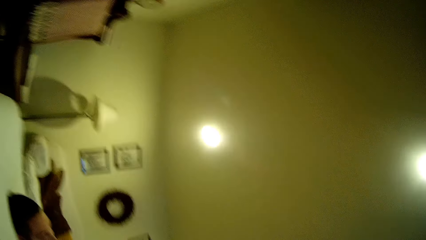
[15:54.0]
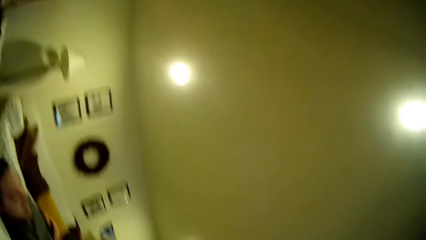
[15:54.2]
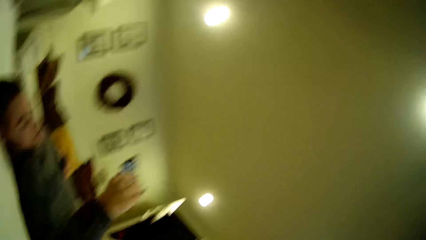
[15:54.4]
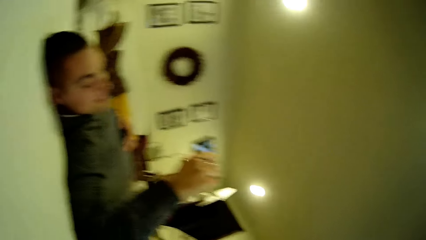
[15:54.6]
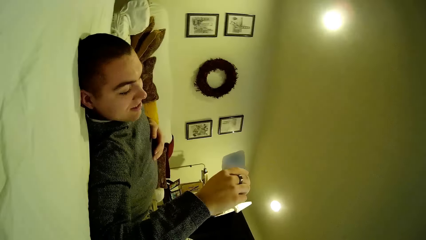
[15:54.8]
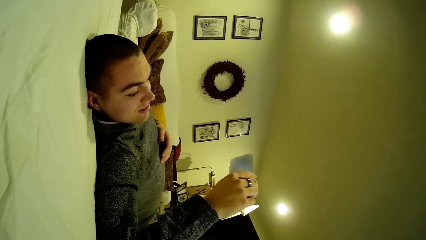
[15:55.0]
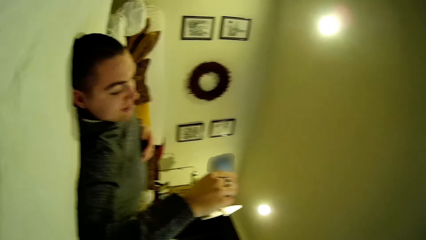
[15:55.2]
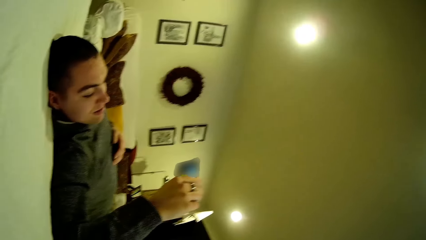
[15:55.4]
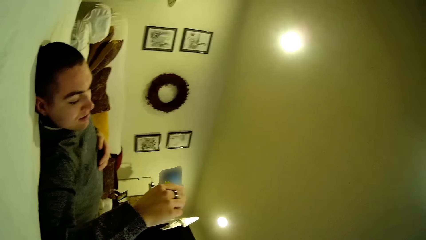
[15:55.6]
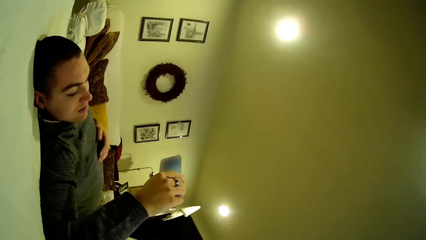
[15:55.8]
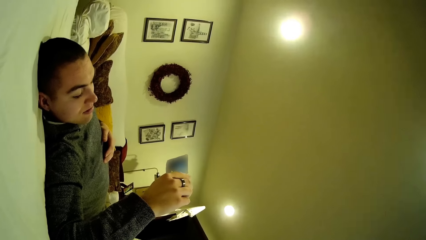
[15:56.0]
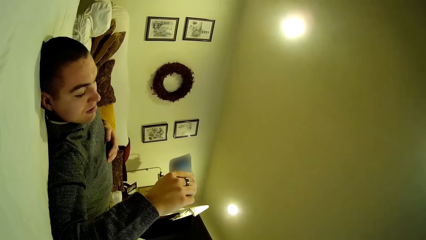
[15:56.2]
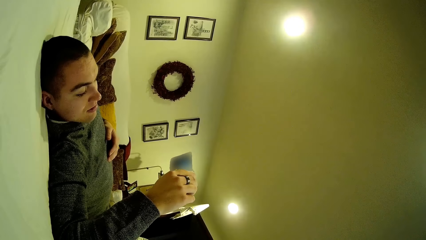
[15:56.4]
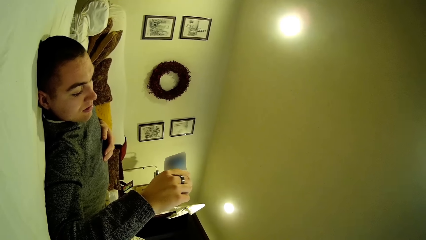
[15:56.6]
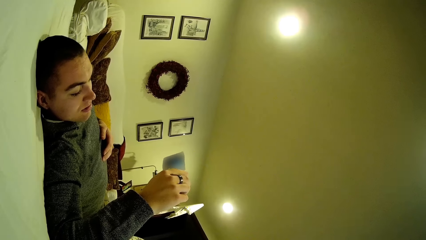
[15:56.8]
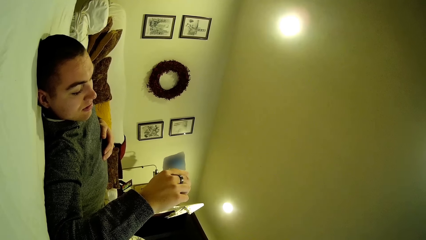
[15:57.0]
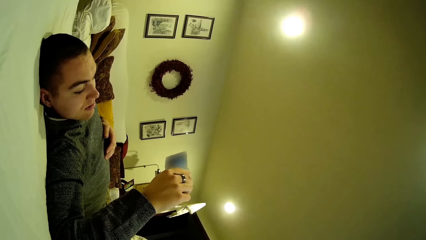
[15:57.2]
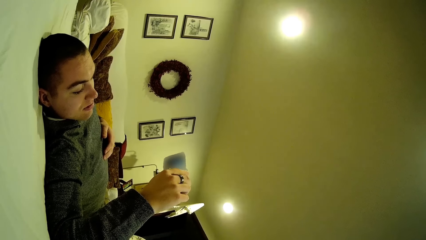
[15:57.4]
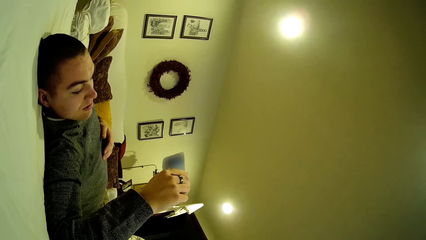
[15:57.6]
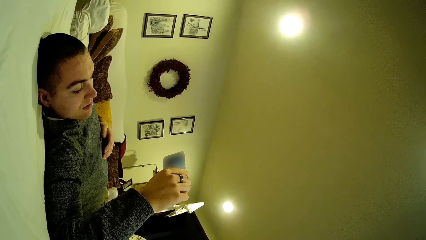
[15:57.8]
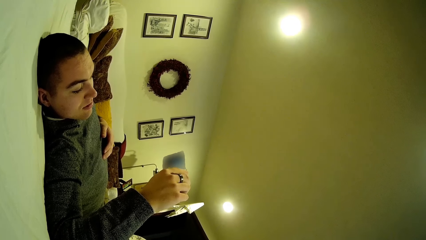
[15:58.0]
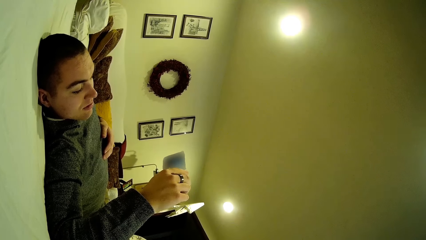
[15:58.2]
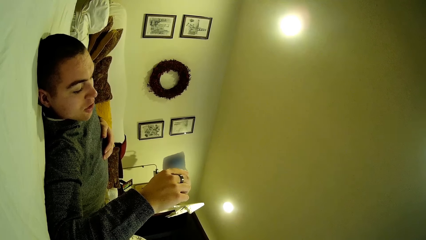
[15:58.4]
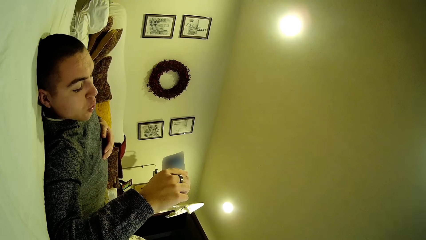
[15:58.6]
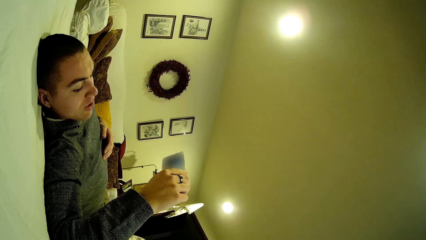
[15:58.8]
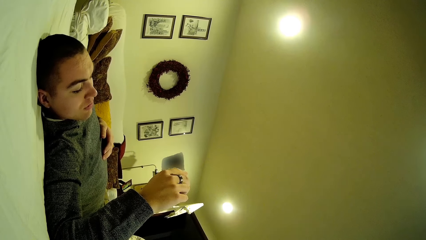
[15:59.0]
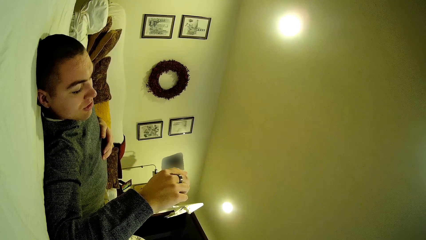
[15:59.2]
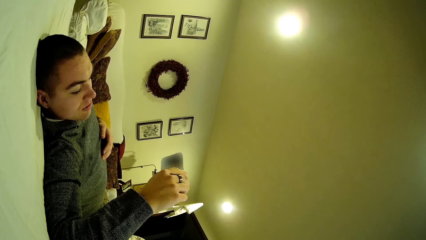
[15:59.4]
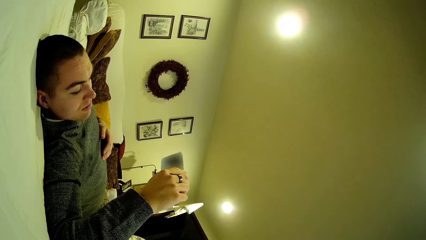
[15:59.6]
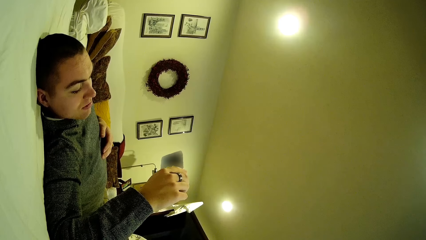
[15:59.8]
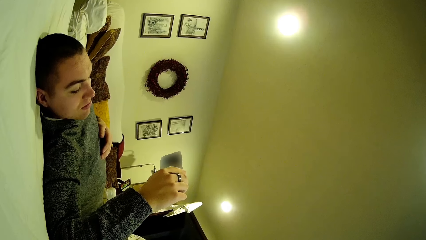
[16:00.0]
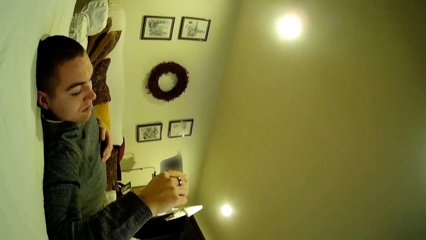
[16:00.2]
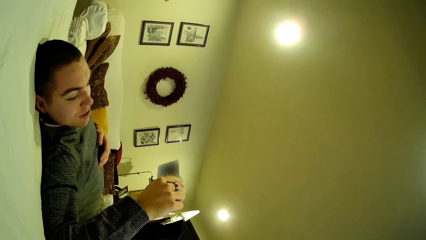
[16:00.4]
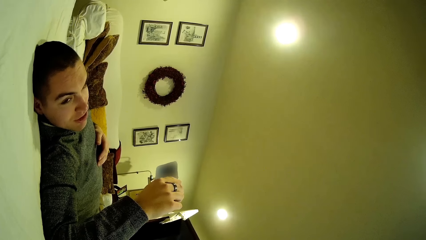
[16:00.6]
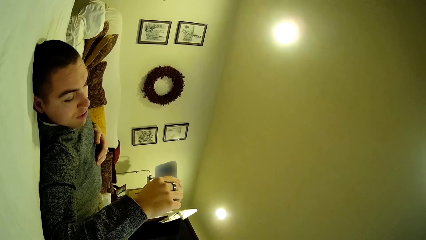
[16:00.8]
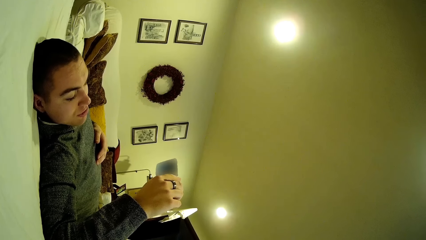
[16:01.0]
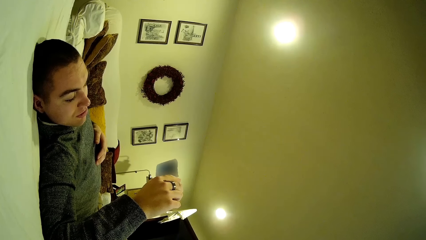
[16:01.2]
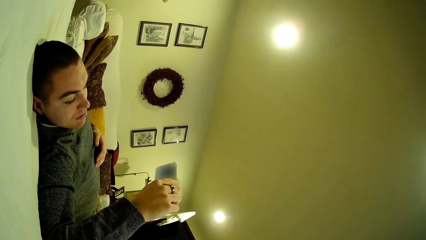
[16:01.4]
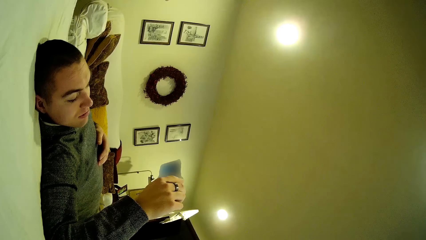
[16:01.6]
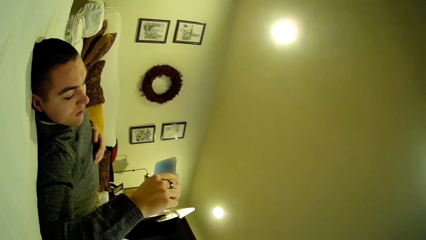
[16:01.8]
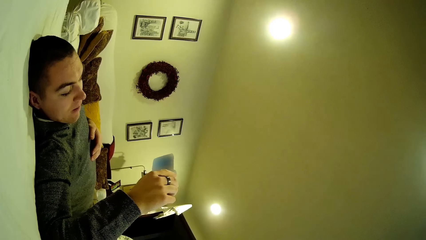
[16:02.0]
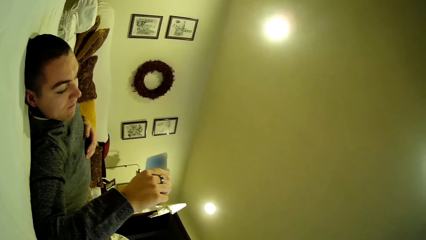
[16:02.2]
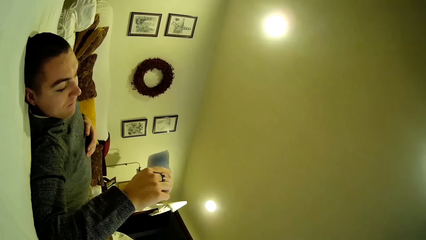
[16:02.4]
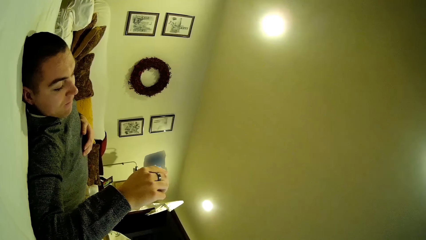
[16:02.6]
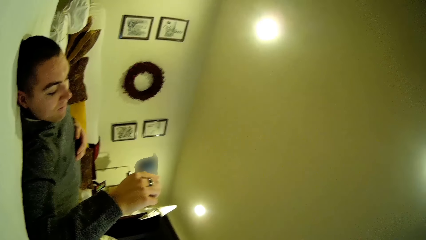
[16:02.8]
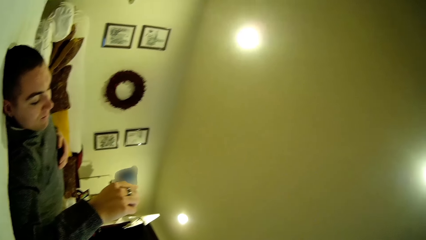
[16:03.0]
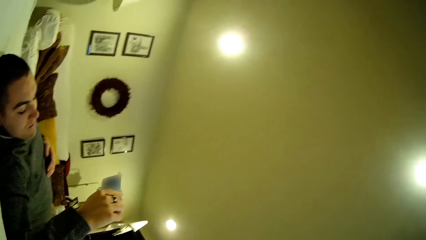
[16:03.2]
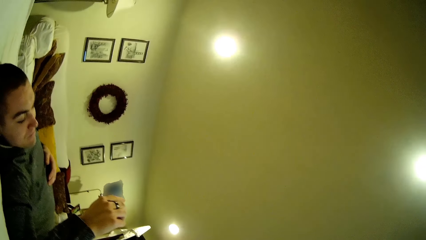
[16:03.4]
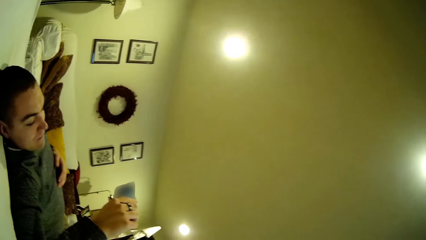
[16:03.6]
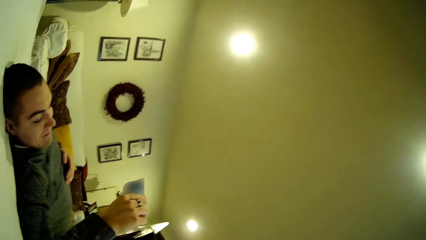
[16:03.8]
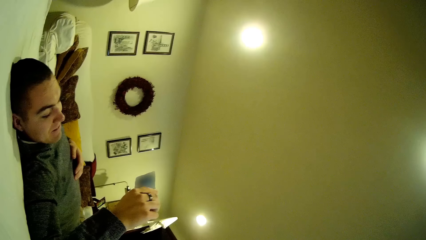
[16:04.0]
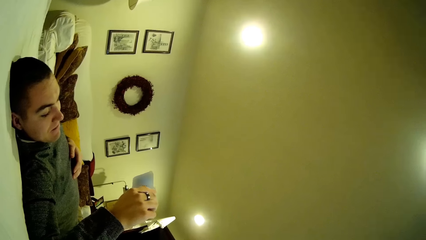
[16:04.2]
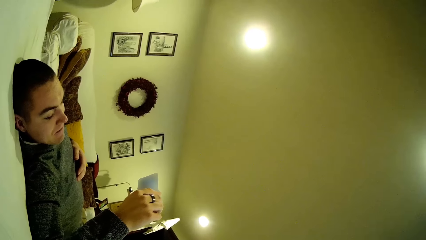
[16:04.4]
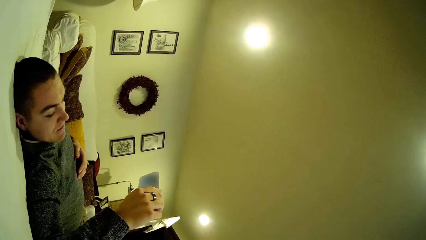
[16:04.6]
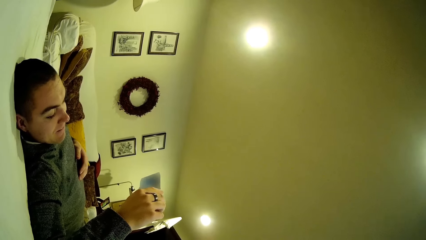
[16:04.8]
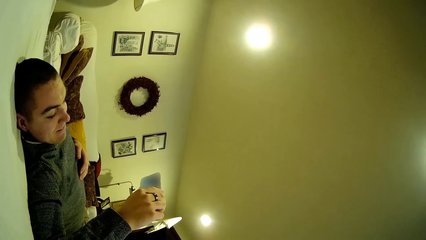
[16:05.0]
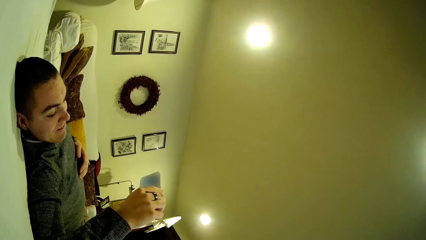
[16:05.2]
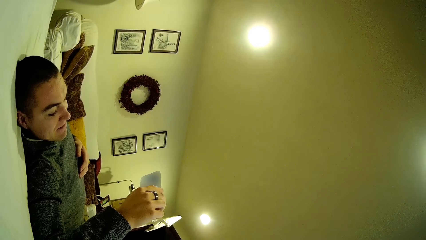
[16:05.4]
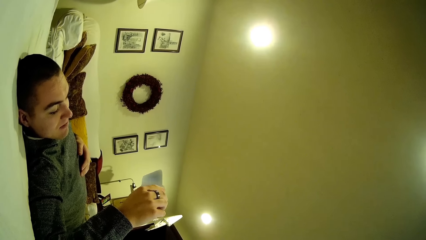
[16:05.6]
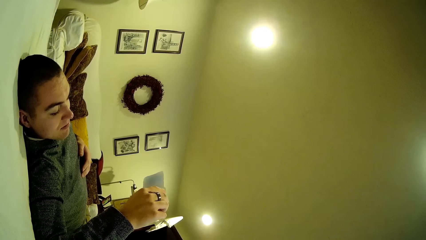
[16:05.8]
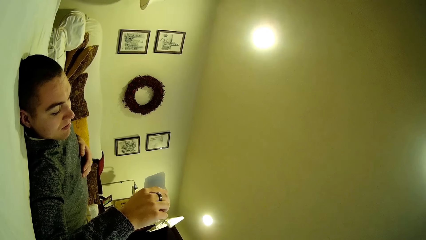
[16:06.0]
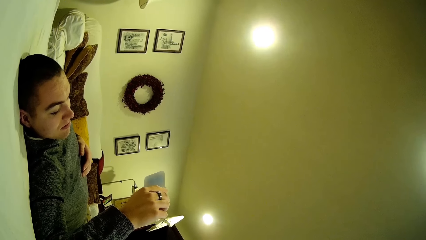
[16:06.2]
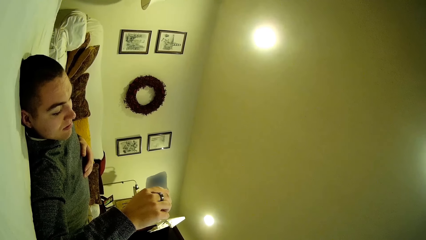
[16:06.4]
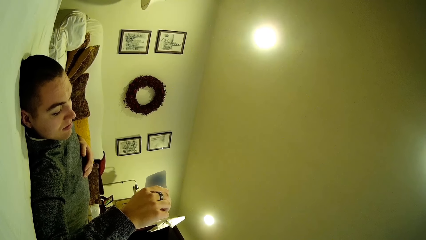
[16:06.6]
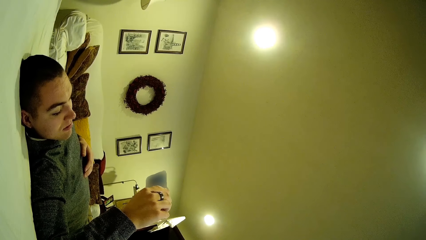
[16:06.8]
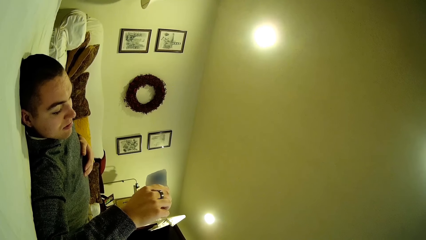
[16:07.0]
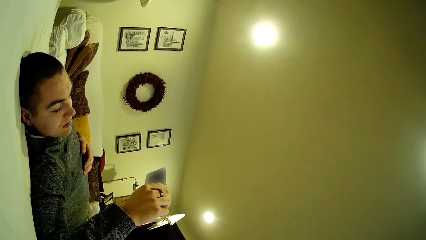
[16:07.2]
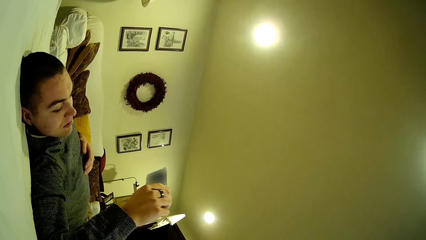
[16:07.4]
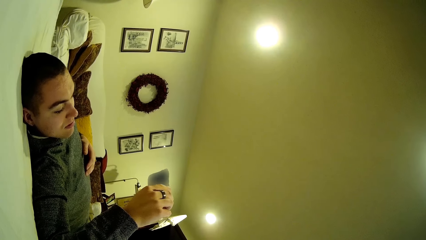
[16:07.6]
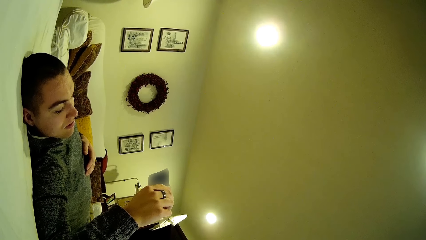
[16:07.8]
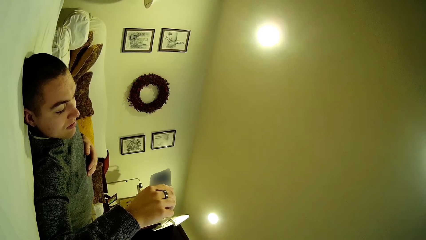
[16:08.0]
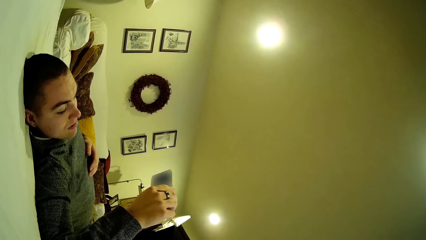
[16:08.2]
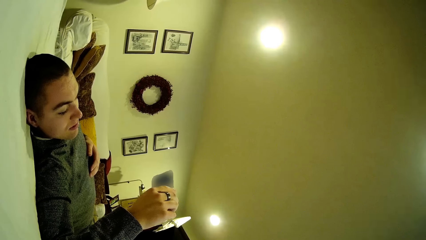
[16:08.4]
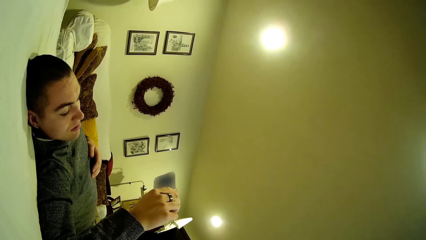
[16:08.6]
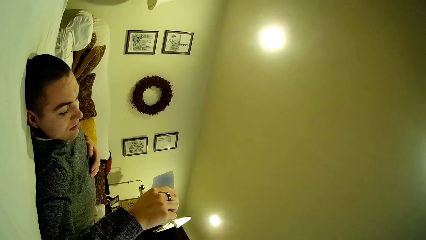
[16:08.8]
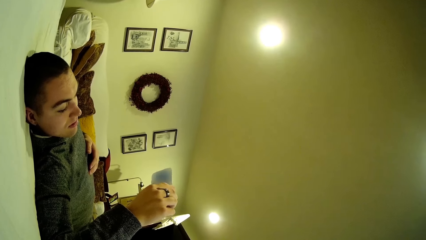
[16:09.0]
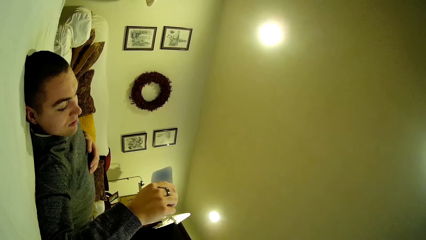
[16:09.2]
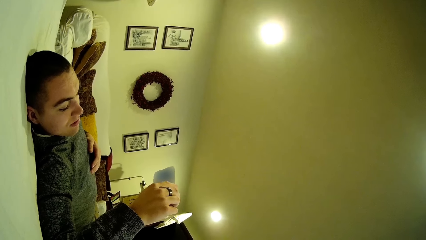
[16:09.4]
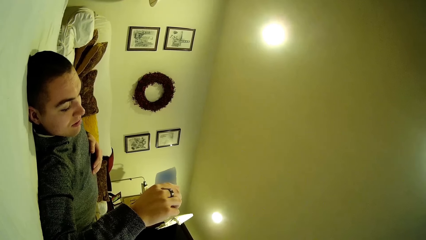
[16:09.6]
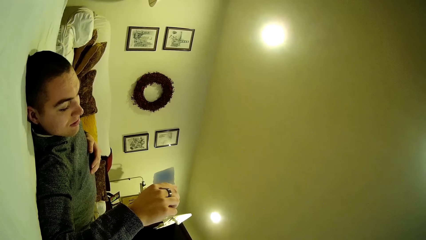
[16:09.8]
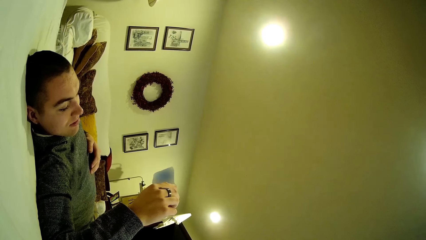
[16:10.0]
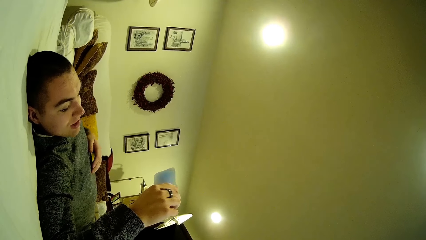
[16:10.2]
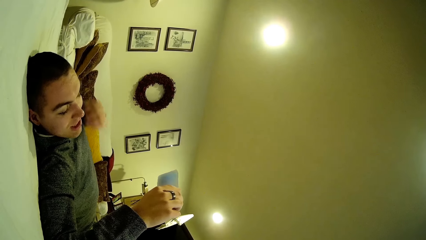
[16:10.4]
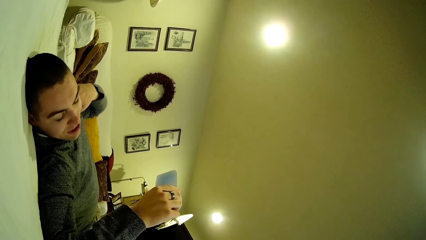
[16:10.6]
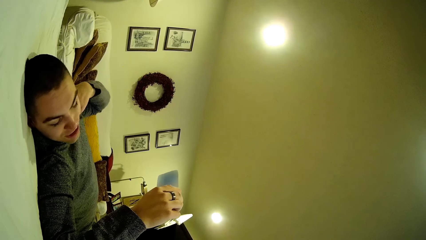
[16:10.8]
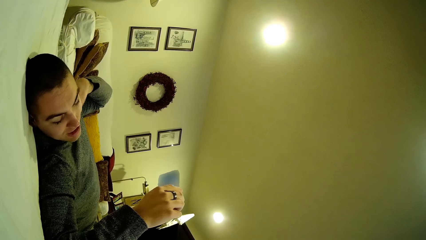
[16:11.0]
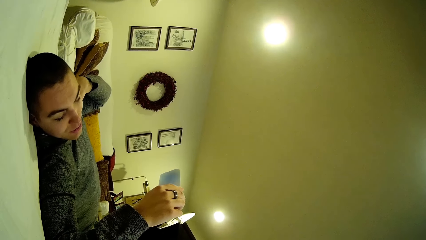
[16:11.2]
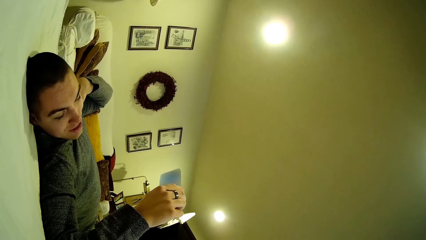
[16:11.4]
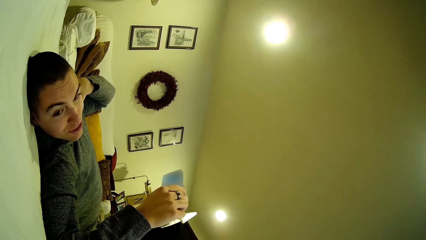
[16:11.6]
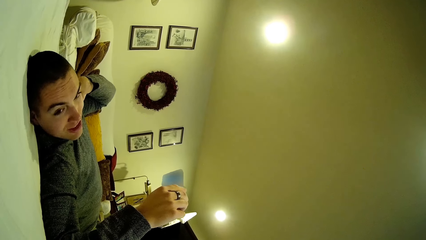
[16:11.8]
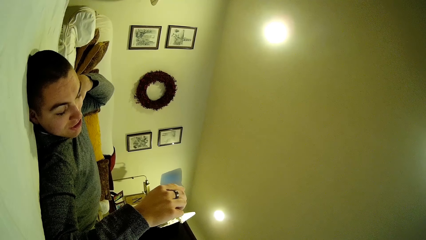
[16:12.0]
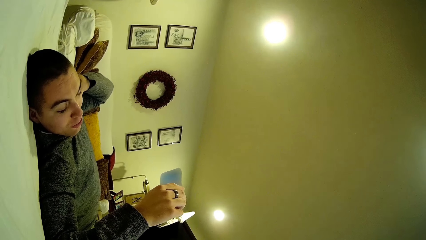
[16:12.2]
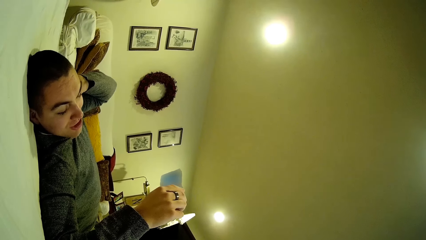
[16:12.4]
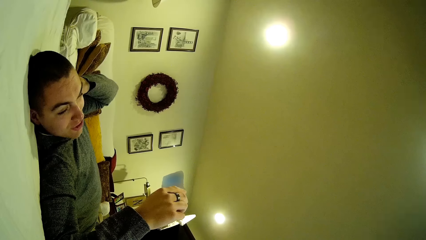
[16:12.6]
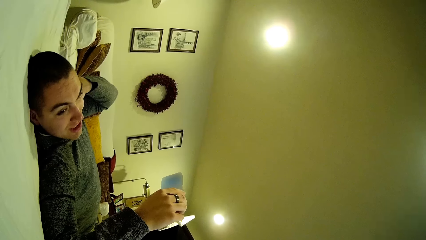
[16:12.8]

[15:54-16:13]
A man uses the phone. The man talks. The man watches the video. The man lifts the hand.
